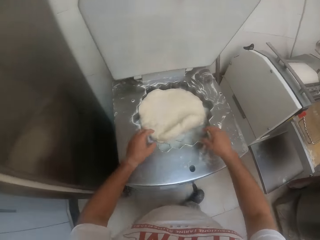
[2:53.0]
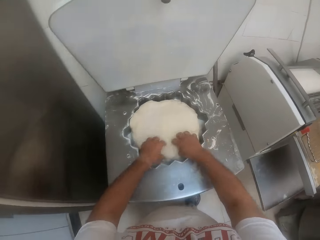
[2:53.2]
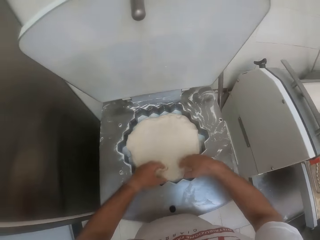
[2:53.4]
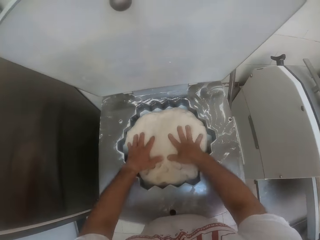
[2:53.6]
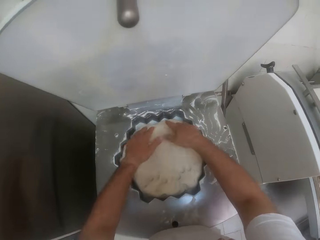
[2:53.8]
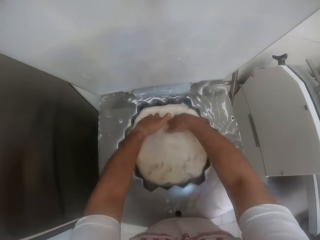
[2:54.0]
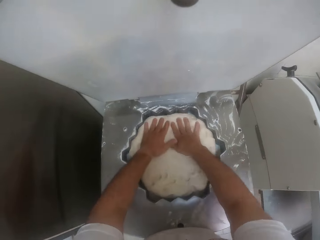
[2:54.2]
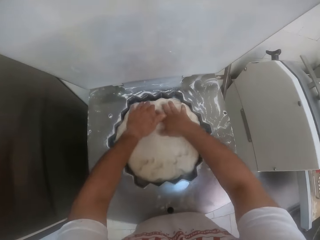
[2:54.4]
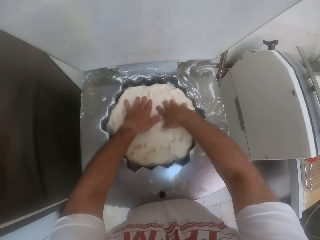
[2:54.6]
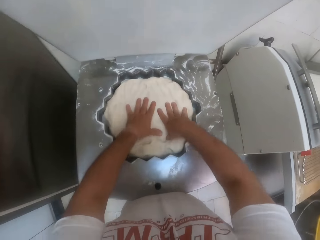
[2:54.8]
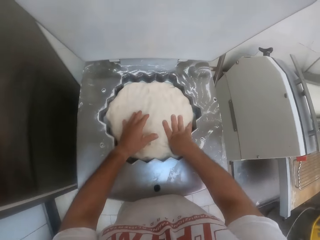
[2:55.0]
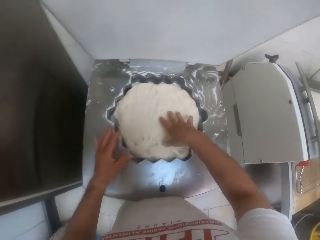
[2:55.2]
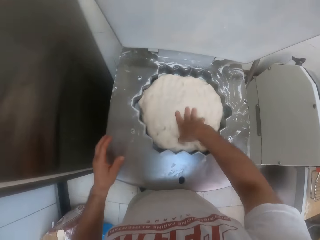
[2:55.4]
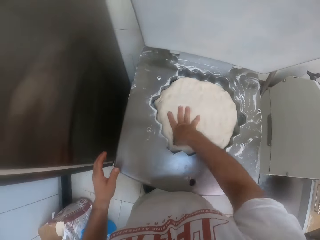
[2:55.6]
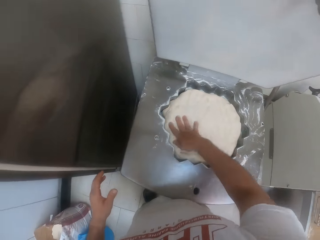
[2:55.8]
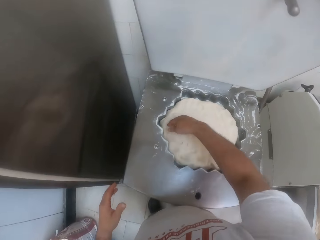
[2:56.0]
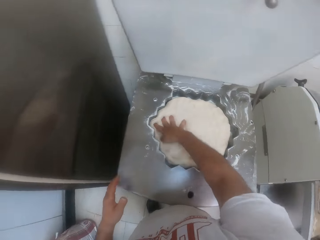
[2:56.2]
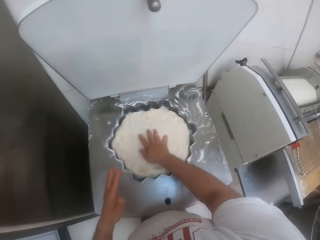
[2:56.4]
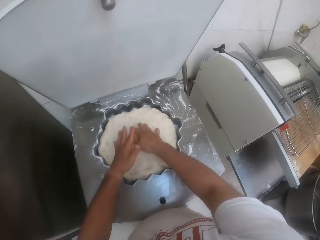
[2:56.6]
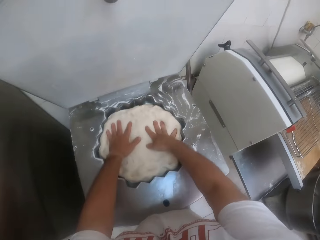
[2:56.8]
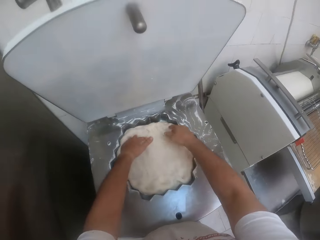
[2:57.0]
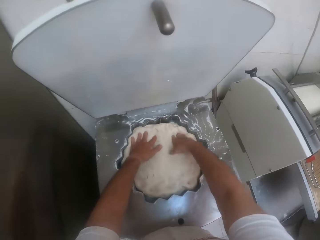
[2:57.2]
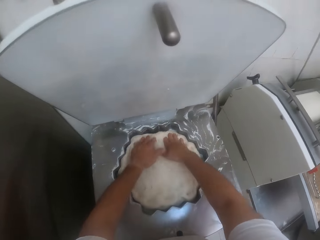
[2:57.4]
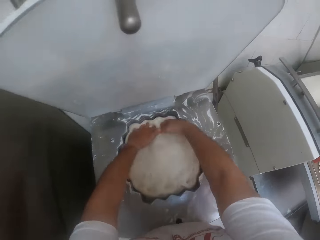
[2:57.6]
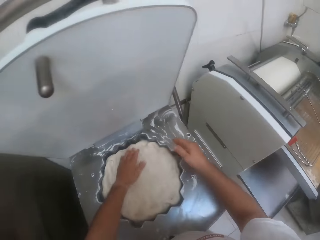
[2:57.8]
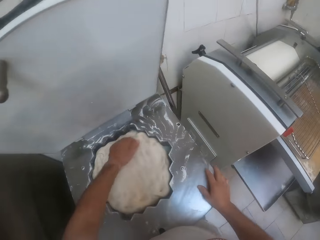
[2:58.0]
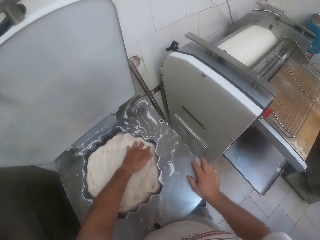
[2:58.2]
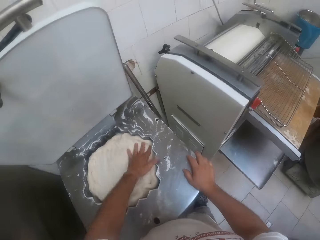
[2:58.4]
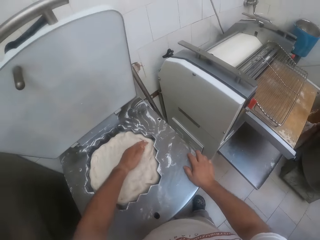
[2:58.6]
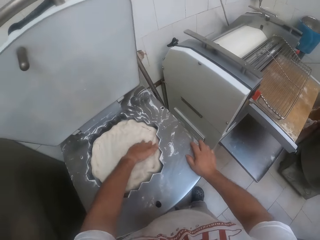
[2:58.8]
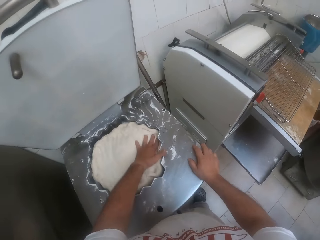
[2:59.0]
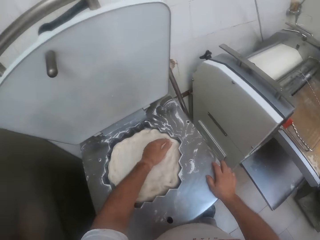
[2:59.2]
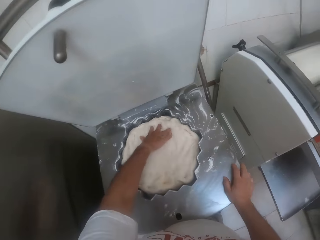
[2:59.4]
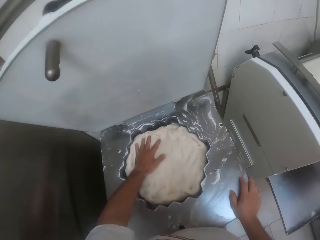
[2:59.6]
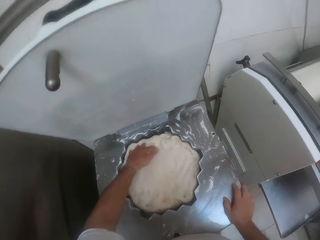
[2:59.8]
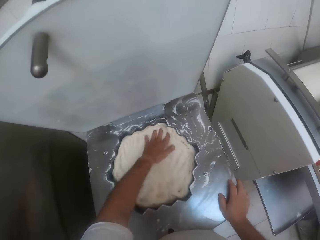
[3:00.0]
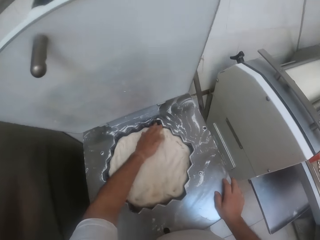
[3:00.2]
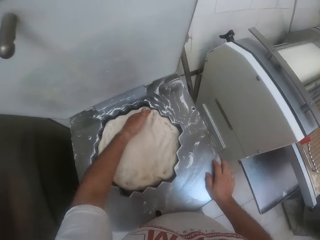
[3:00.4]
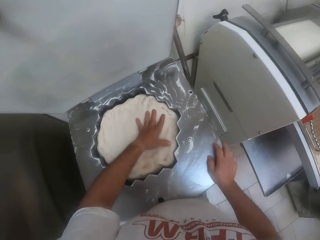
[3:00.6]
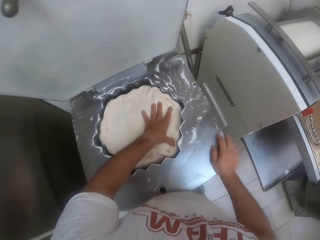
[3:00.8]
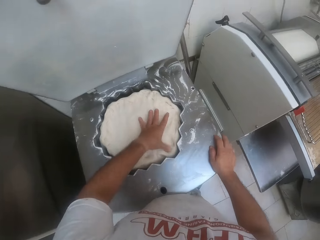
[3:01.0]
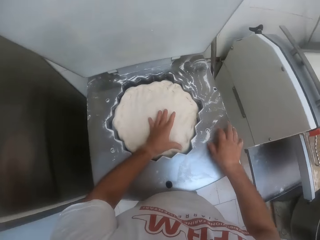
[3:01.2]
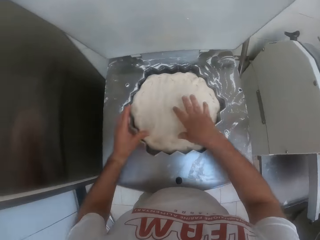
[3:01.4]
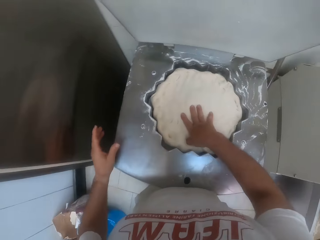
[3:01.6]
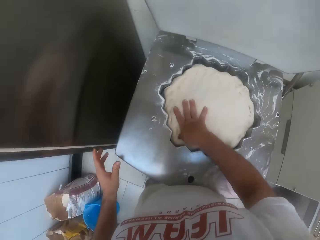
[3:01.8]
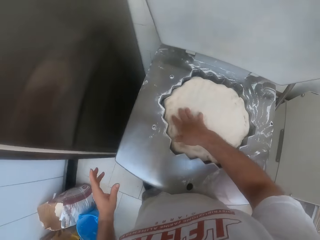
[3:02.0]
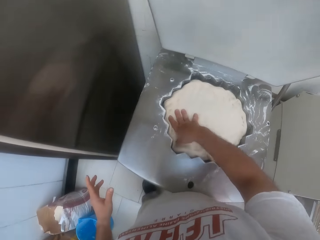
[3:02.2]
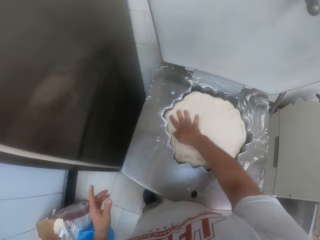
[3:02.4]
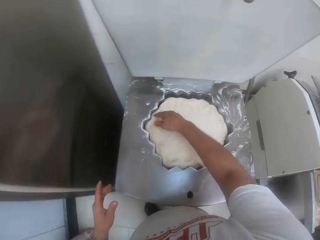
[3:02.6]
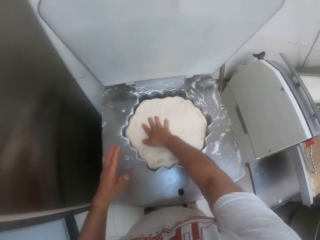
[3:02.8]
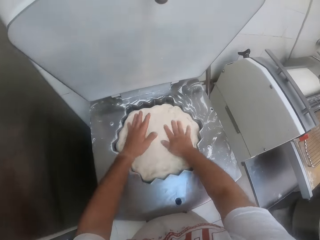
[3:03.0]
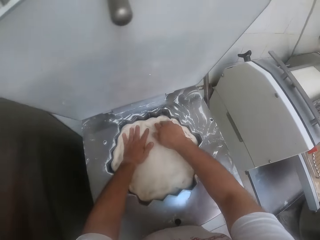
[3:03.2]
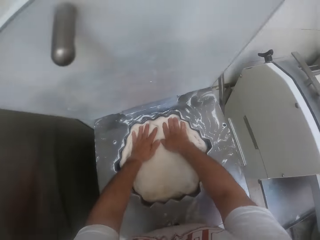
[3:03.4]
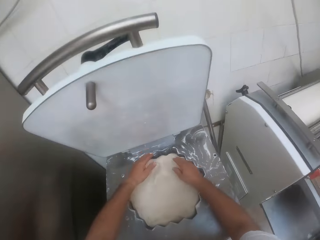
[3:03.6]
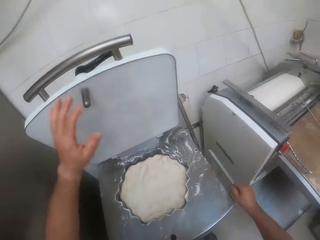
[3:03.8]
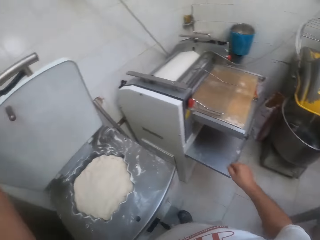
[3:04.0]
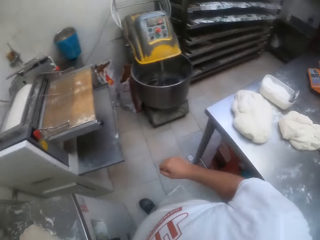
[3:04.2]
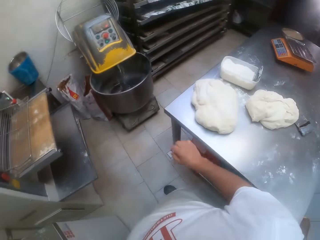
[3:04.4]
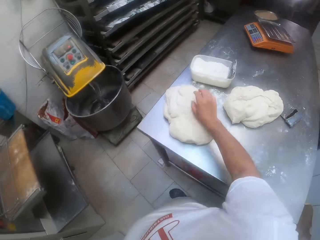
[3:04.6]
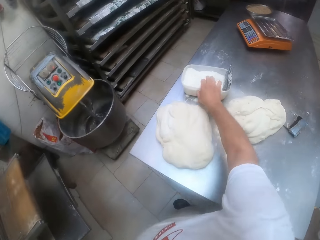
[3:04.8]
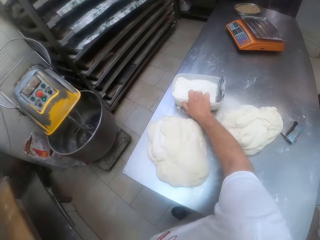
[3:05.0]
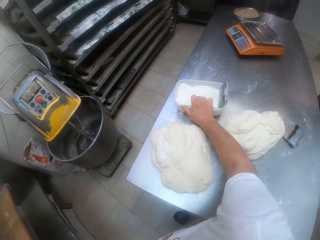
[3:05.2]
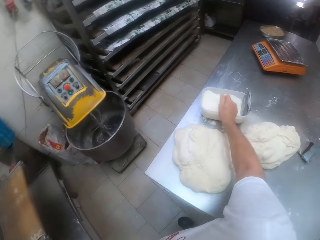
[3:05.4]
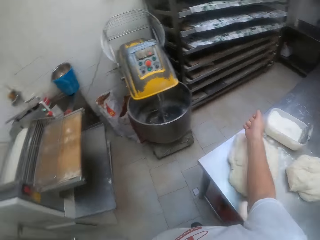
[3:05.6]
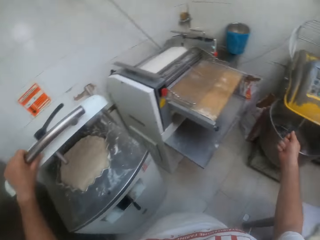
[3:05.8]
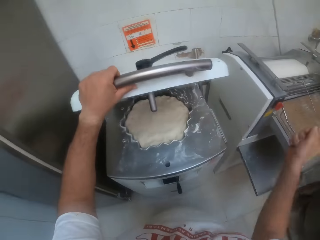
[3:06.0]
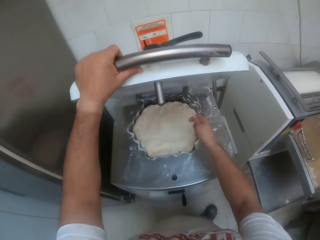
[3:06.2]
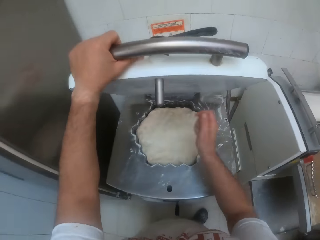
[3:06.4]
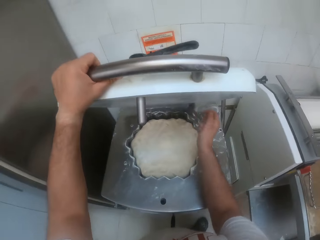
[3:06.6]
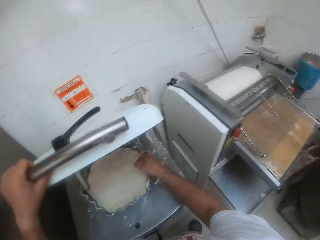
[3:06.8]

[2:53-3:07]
The camera wearer drops the dough in the dough shaping machine or dough press with both hands. He adjusts the dough with both hands. He compresses the dough in the dough press with both hands. He compresses the dough in the dough press with his right hand. He compresses the dough in the dough press with both hands. He compresses the dough in the dough press with his left hand. He compresses the dough in the dough press with his right hand. He compresses the dough in the dough press with both hands. He holds the lid of the dough shaping machine with his left hand. He turns around the kitchen. He packs some flour from the container on the table with his right hand. He turns towards the dough press. He sprinkles the flour on the dough in the dough shaping machine with his right hand.

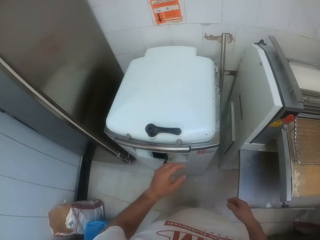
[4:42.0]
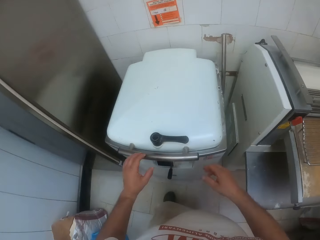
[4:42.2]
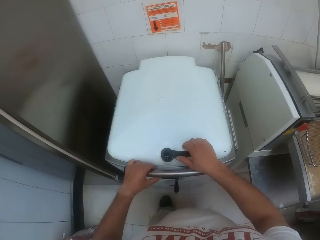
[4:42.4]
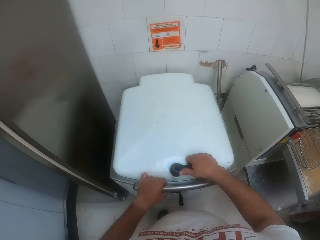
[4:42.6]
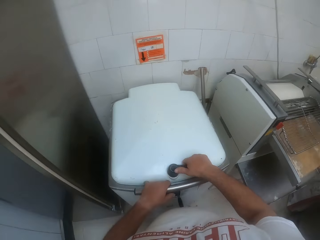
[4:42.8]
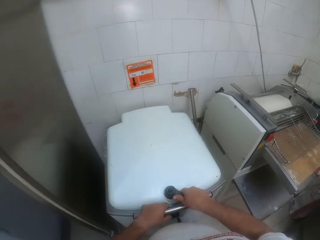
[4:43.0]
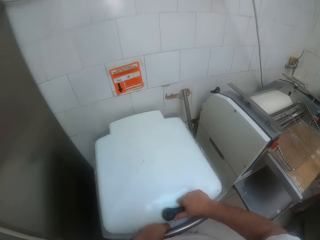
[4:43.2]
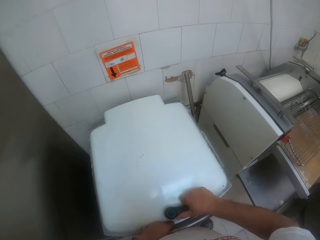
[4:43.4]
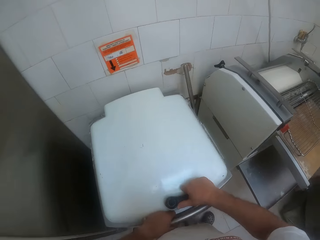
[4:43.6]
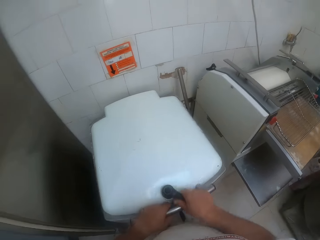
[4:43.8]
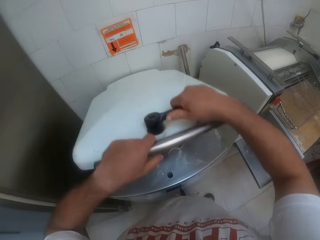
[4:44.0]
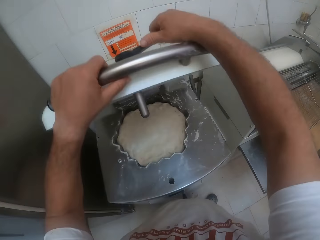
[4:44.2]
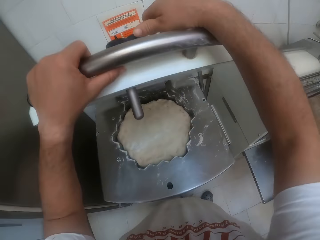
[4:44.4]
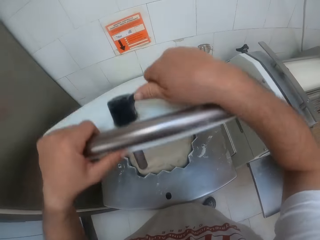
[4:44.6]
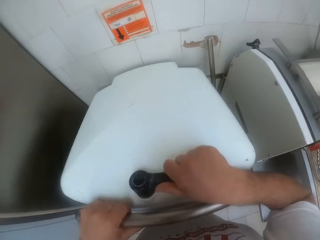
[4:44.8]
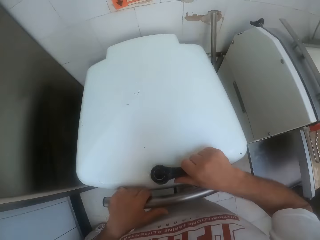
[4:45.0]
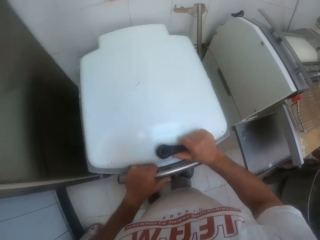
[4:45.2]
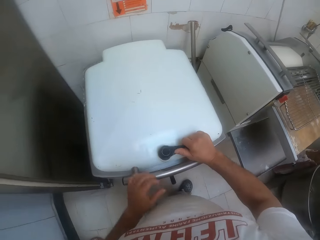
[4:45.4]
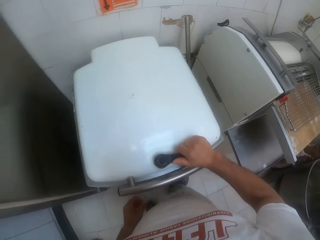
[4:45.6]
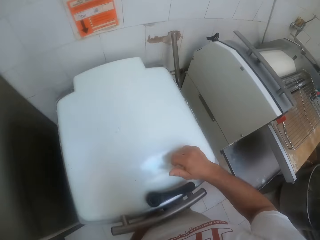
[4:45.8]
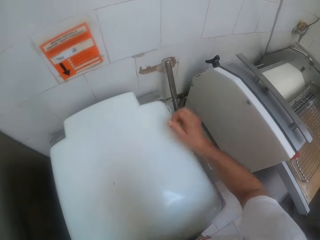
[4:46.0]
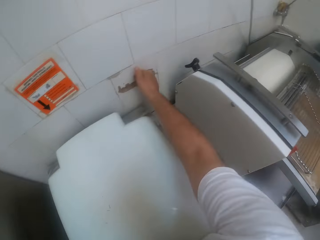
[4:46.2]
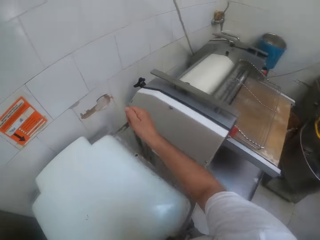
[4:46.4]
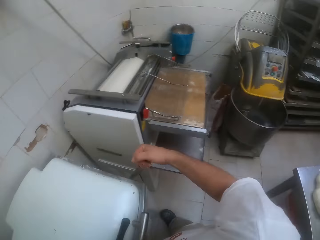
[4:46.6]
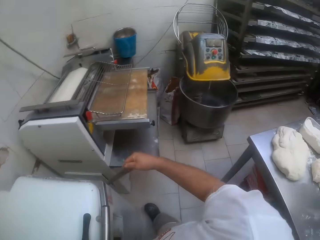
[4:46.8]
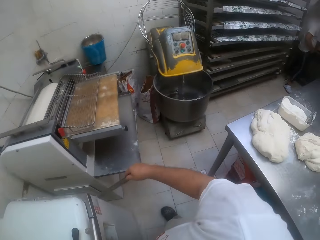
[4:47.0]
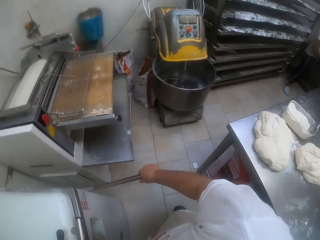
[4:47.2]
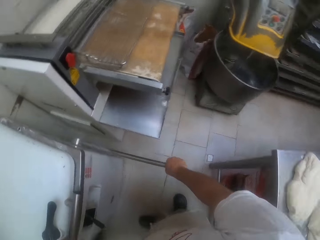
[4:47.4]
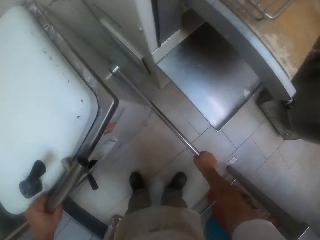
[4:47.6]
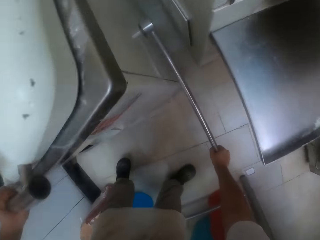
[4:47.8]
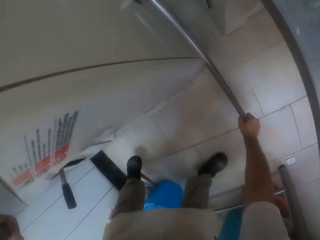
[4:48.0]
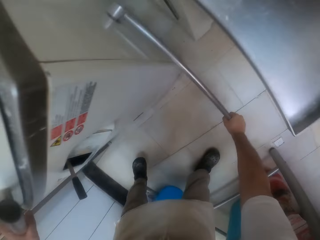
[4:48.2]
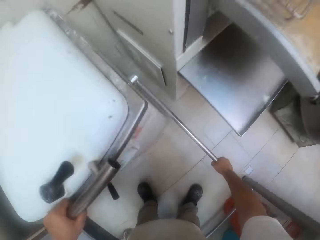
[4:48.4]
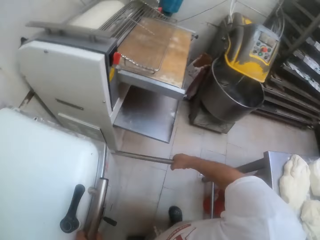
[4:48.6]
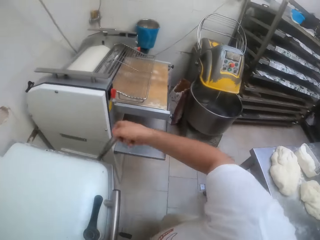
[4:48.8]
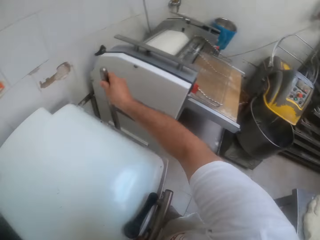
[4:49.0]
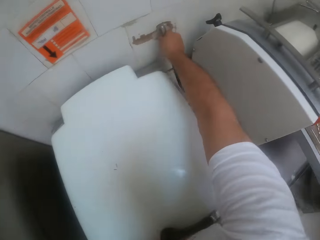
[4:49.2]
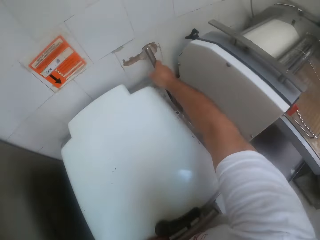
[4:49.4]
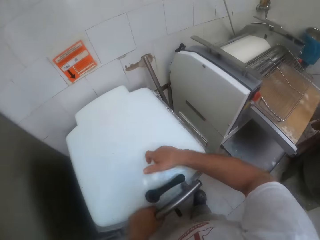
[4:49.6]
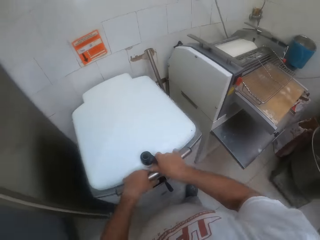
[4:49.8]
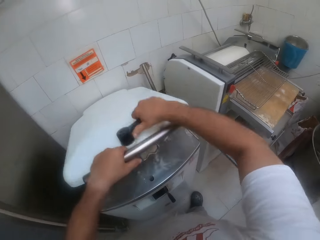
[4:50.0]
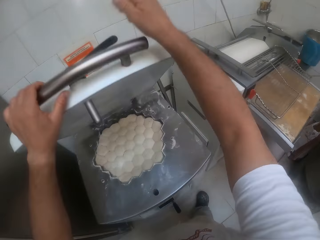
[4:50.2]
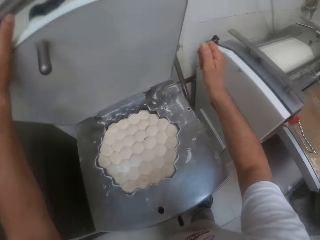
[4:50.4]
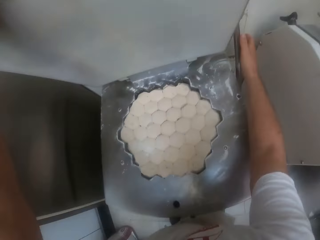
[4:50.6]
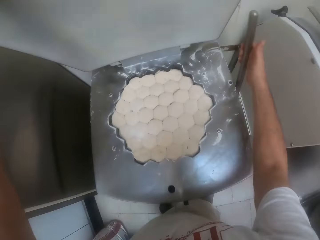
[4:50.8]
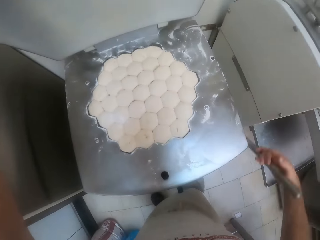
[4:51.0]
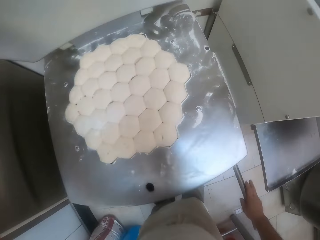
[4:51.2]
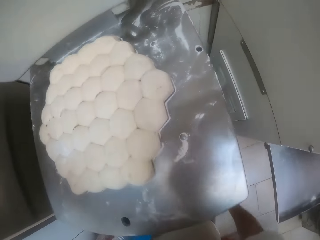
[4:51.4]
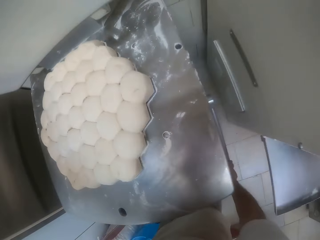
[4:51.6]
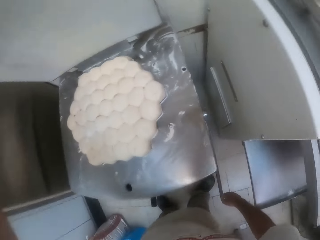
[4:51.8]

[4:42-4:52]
The camera wearer opens a dough divider with both hands. He closes the dough divider with both hands. He operates a start lever of the dough divider with his right hand. He presses the dough. He opens the dough divider with both hands. He operates the start lever with his right hand.
